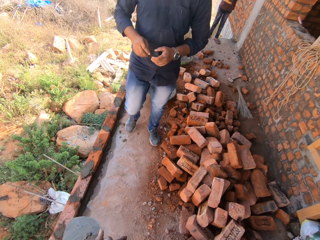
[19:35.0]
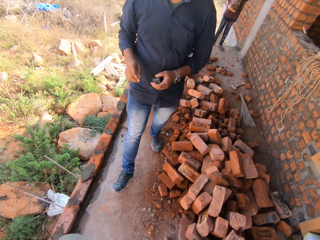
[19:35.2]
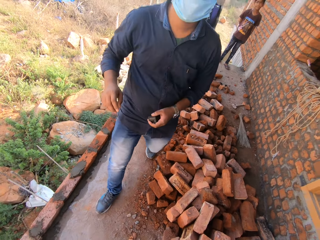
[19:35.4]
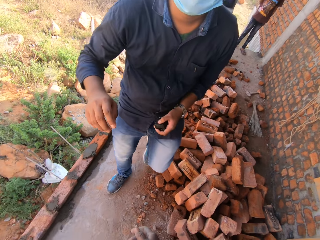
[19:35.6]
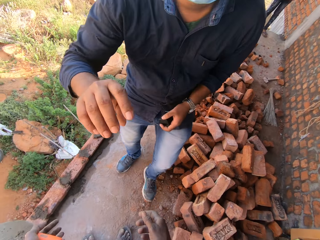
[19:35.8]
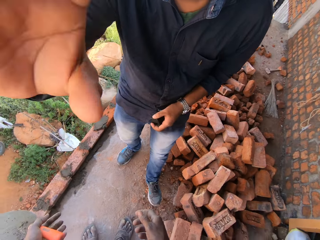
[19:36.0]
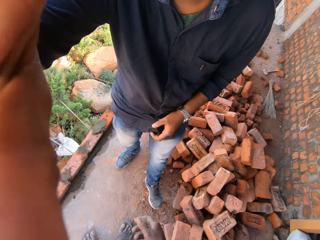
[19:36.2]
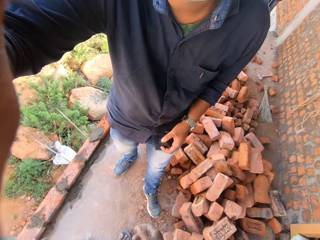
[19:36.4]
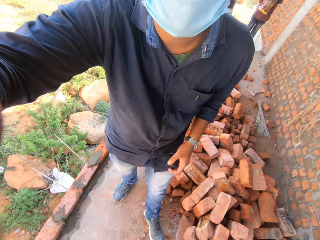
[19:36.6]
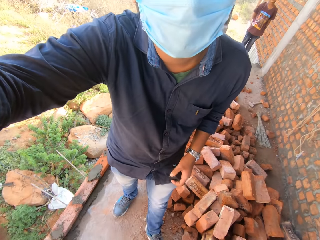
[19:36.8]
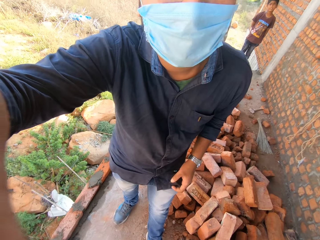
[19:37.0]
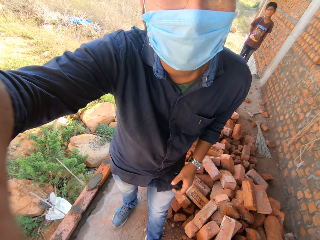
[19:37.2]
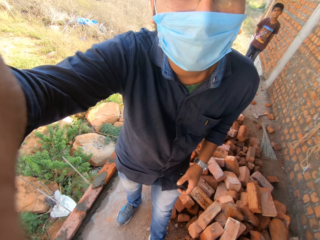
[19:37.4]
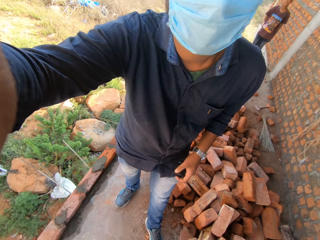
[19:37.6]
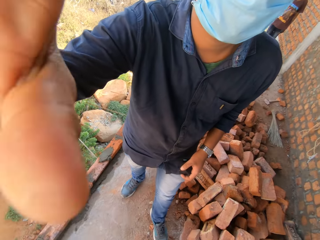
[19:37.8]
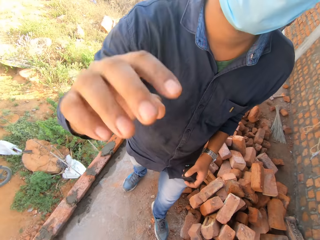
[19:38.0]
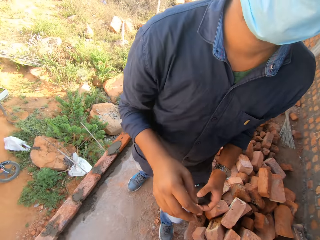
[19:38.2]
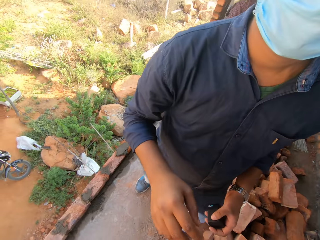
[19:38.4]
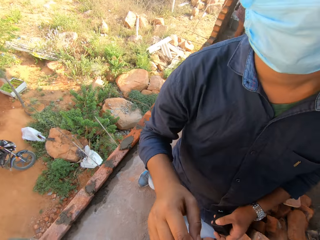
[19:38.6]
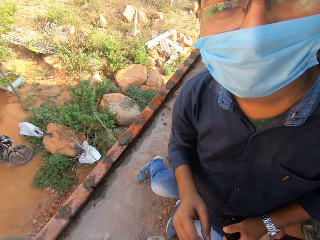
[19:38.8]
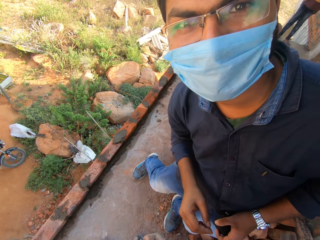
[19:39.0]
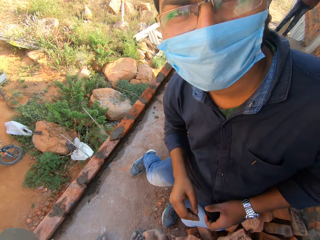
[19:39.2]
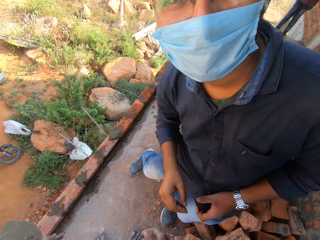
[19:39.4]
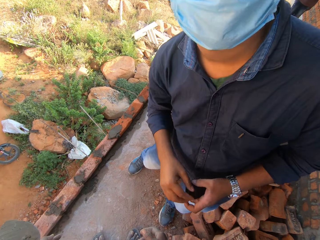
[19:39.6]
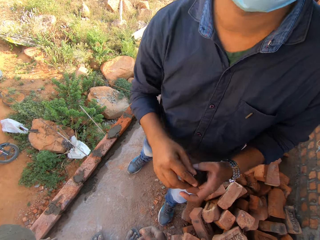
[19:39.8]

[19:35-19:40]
The camera wearer interacts with a man. The man sets the camera on the camera wearer. The man looks at the camera.
